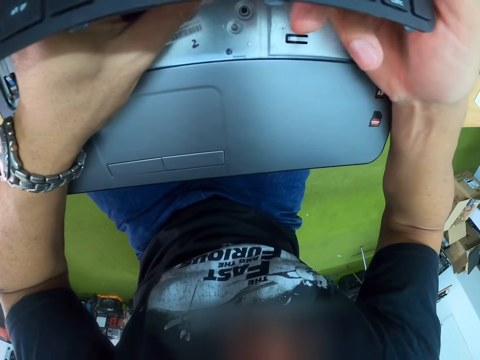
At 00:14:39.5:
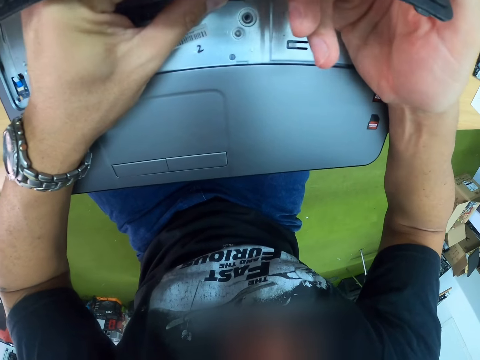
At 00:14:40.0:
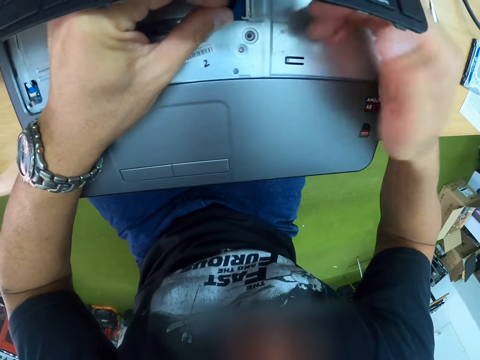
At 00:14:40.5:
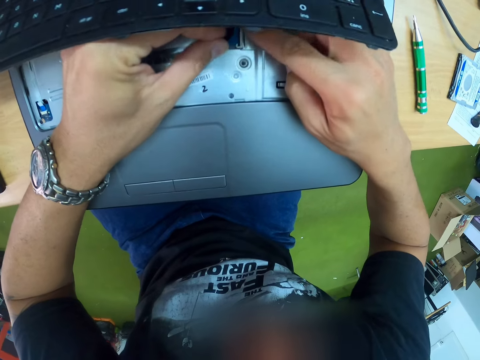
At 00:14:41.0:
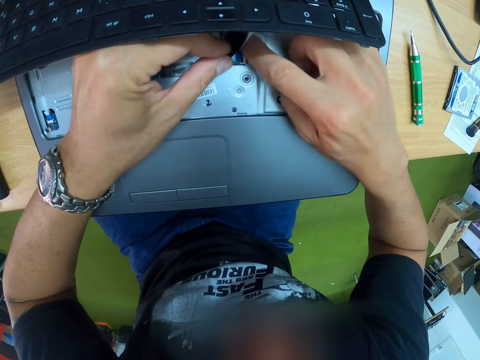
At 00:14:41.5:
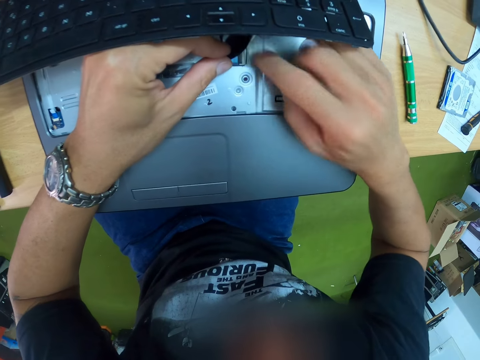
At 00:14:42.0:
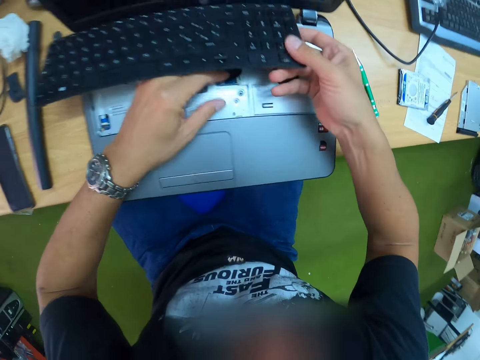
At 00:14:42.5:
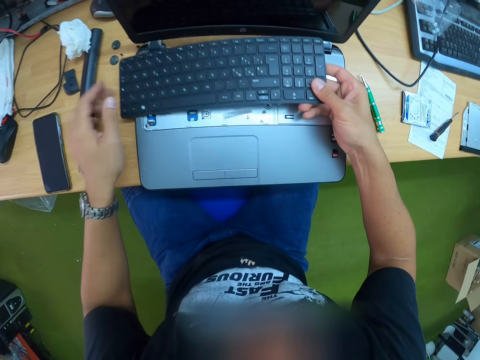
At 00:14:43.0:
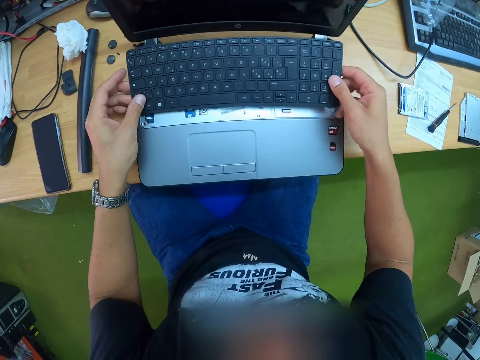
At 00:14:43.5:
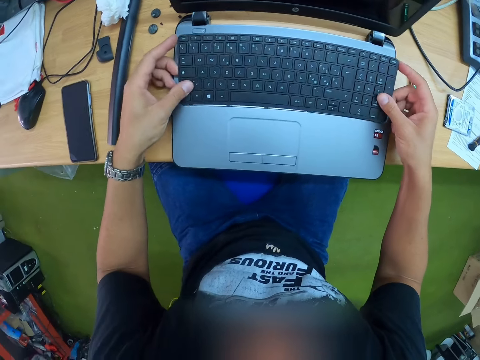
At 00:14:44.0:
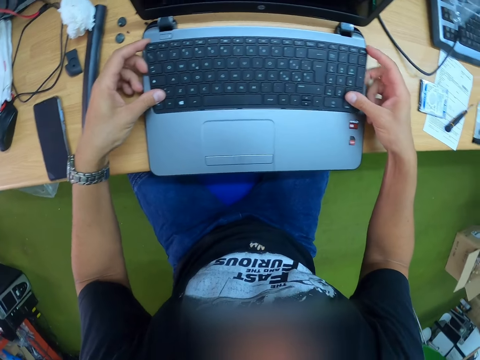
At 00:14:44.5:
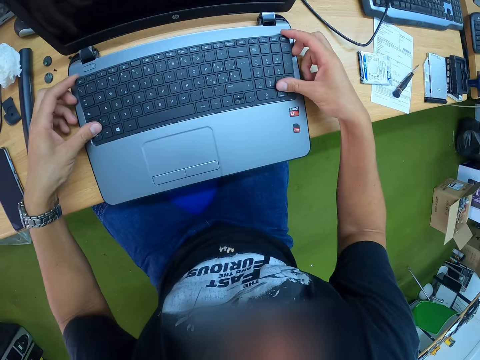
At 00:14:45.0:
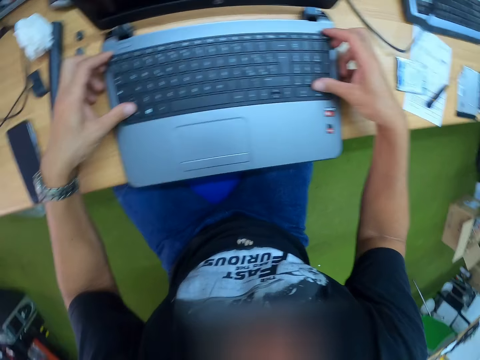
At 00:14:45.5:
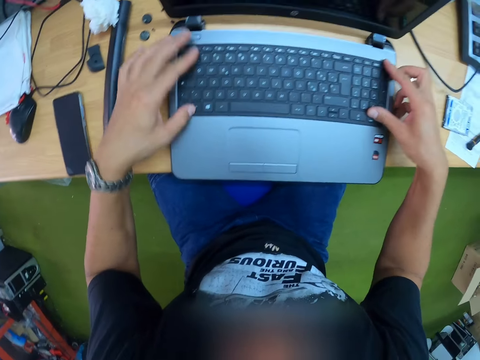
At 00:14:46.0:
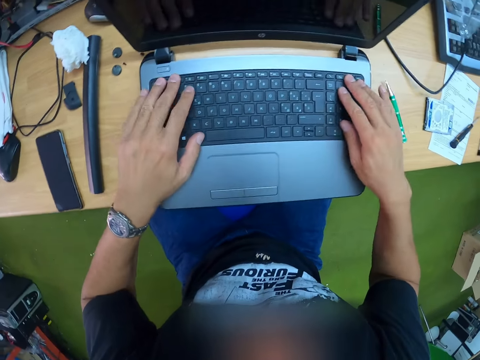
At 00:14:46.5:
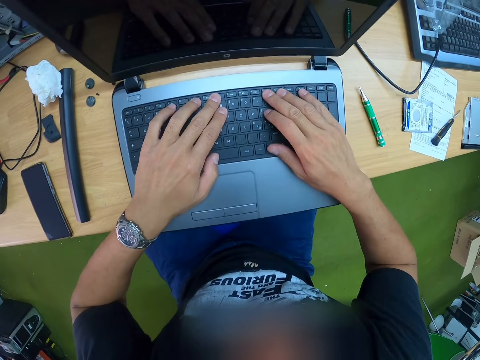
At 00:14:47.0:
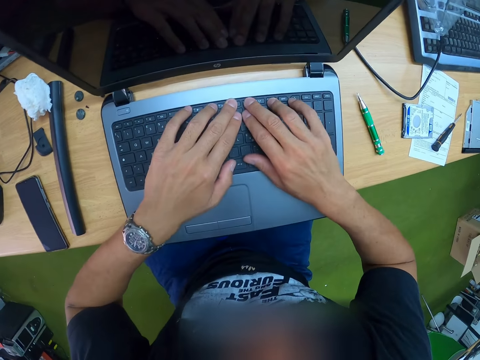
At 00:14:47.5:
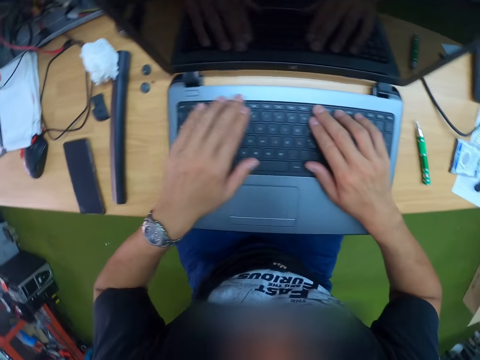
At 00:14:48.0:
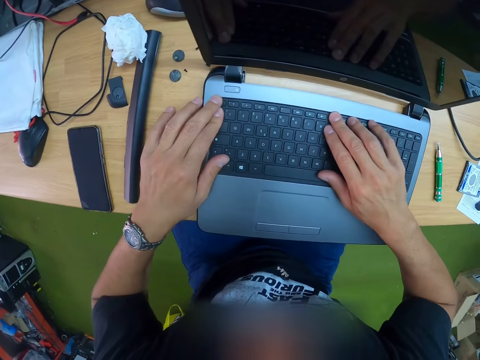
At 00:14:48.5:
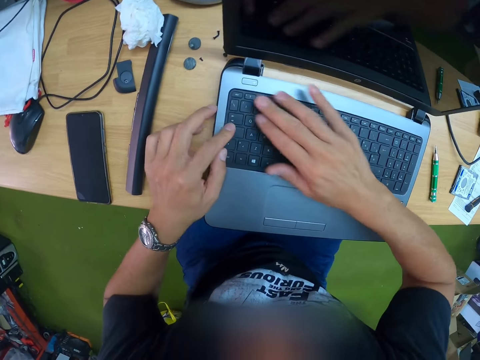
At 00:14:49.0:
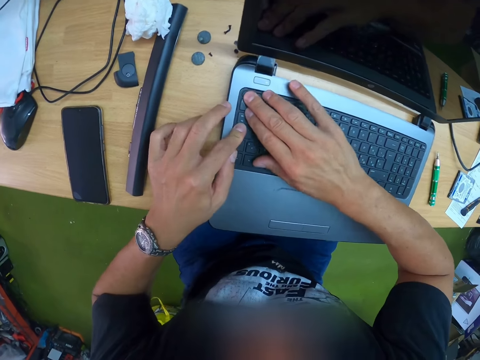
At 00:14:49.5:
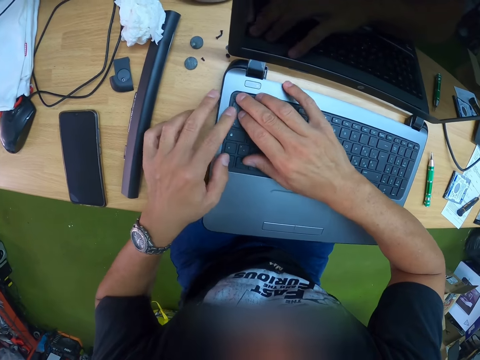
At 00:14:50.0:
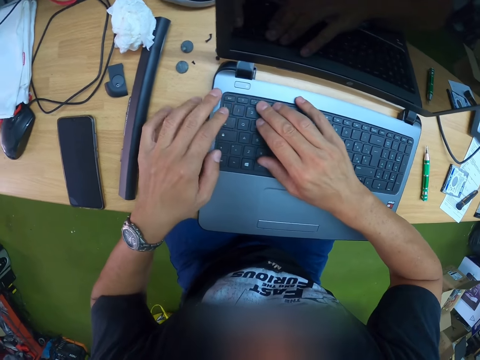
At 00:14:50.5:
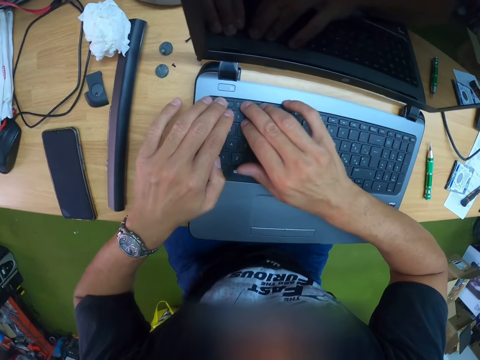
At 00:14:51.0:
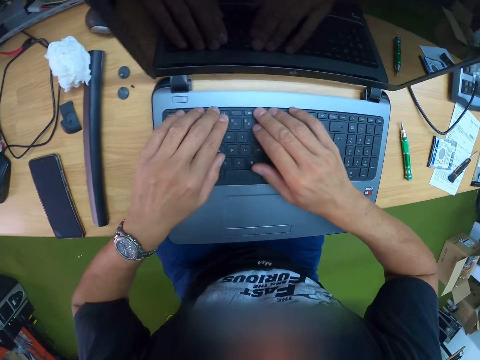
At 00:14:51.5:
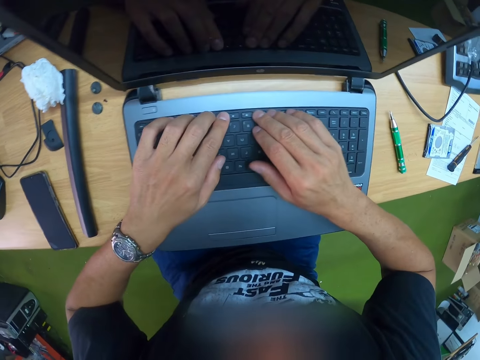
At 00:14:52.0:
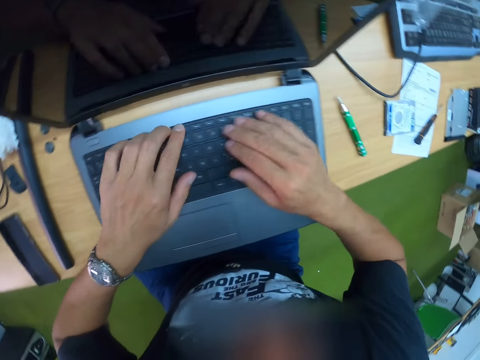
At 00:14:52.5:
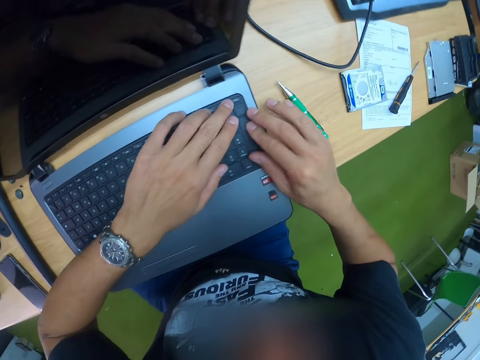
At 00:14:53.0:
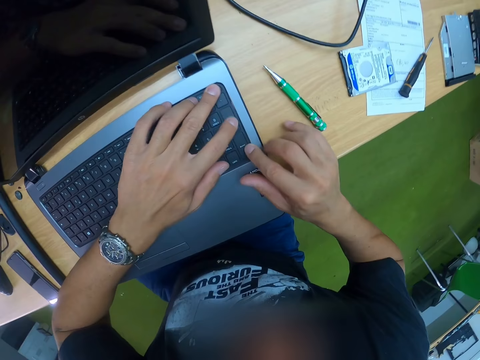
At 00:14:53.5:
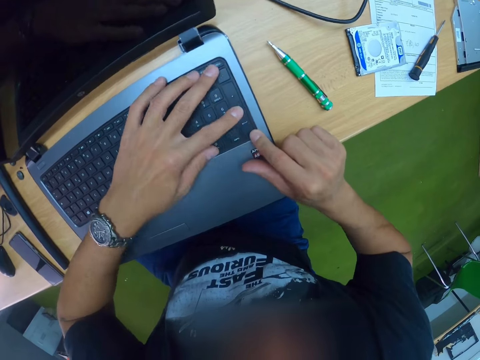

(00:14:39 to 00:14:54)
The camera wearer supports the keyboard clip with his right hand. He fixes the CPU. He fixes the keyboard in the laptop. He places the keyboard on the laptop with both hands. He presses down the keyboard with both hands.

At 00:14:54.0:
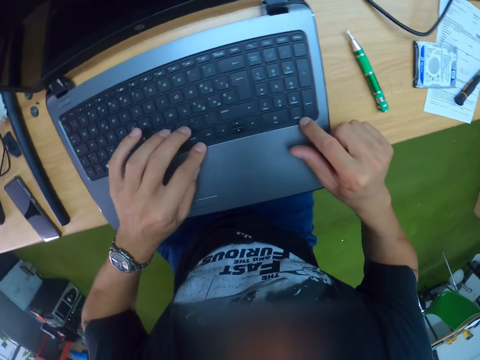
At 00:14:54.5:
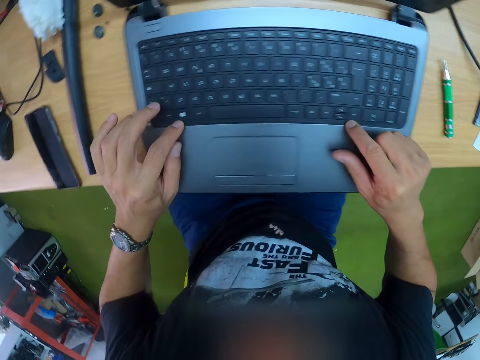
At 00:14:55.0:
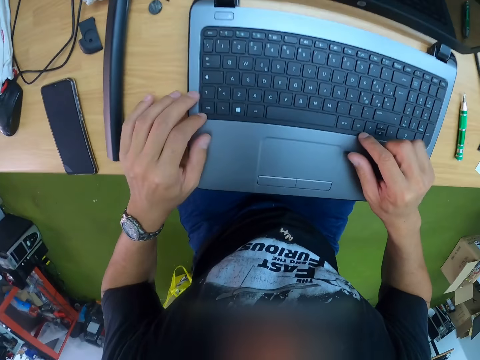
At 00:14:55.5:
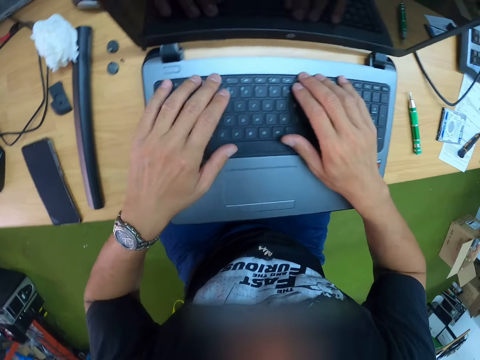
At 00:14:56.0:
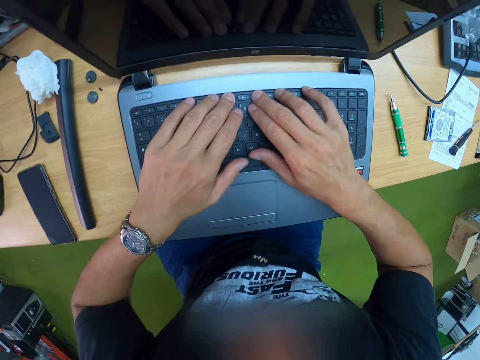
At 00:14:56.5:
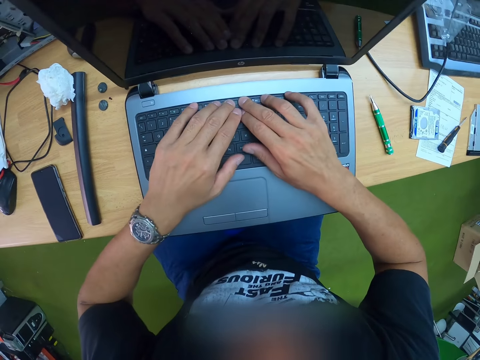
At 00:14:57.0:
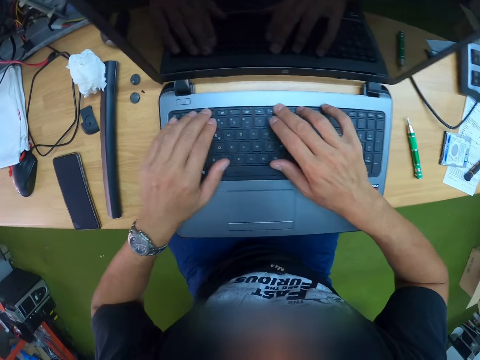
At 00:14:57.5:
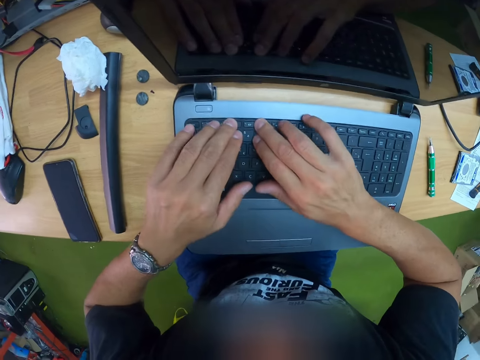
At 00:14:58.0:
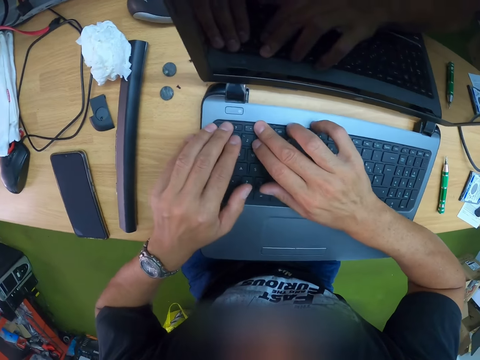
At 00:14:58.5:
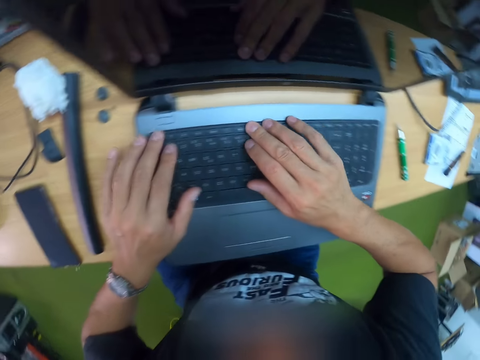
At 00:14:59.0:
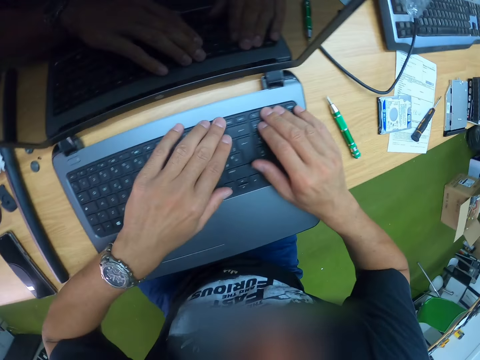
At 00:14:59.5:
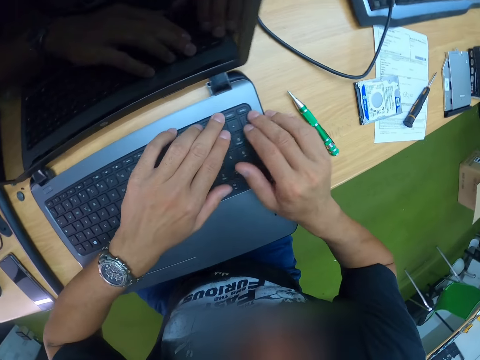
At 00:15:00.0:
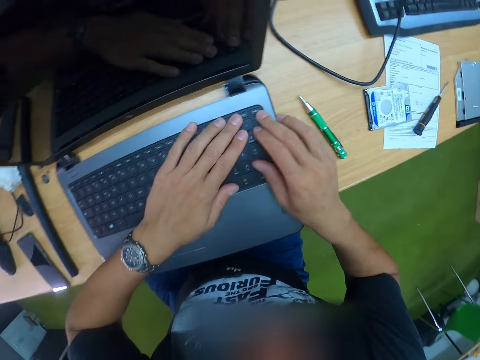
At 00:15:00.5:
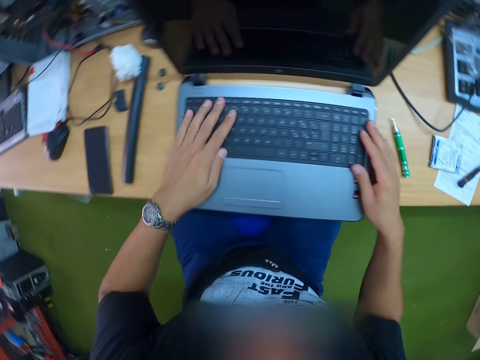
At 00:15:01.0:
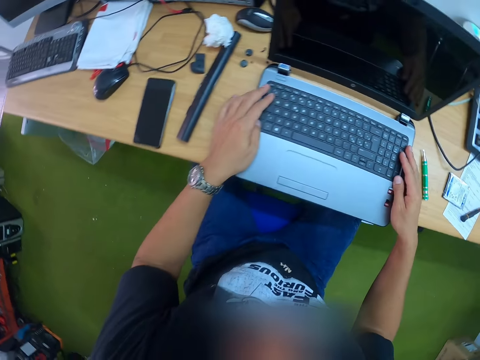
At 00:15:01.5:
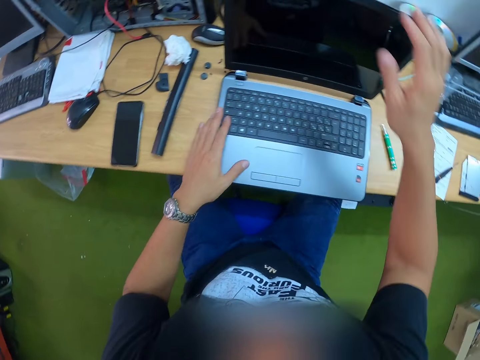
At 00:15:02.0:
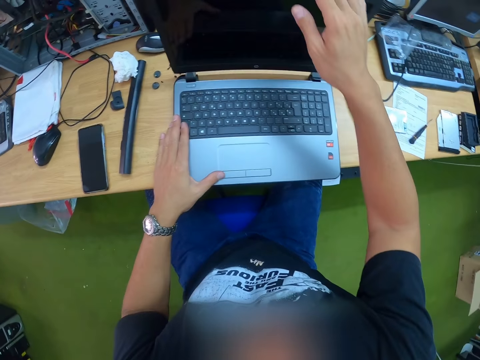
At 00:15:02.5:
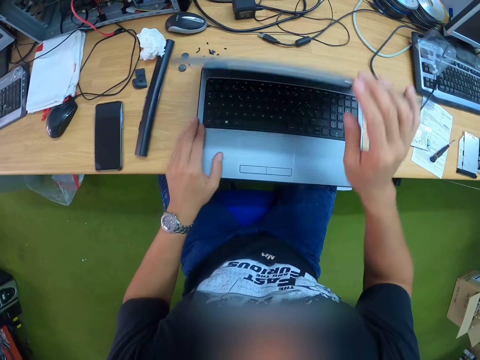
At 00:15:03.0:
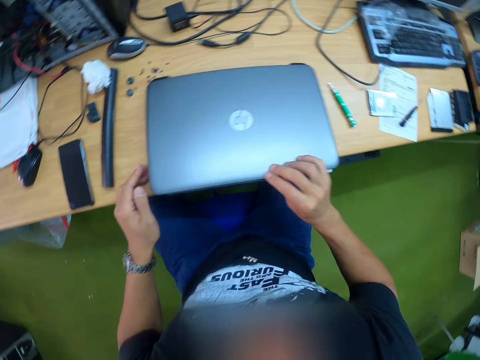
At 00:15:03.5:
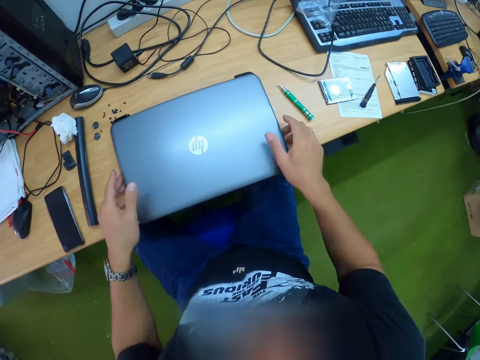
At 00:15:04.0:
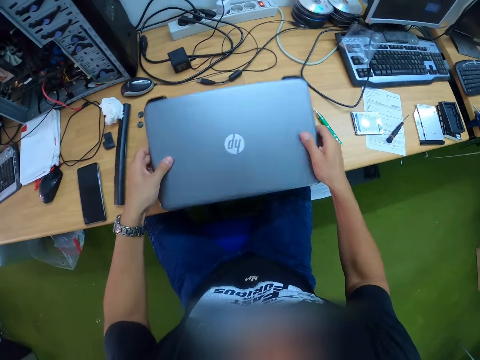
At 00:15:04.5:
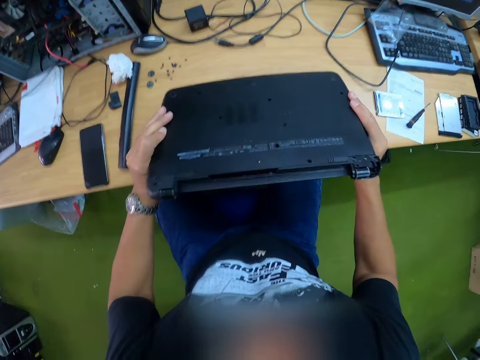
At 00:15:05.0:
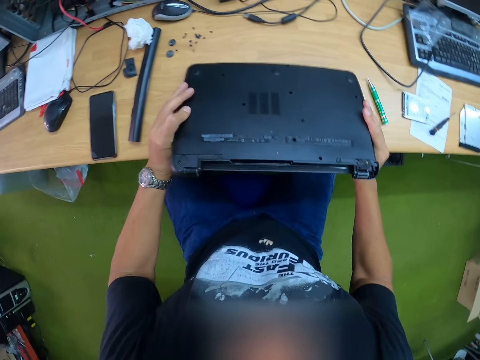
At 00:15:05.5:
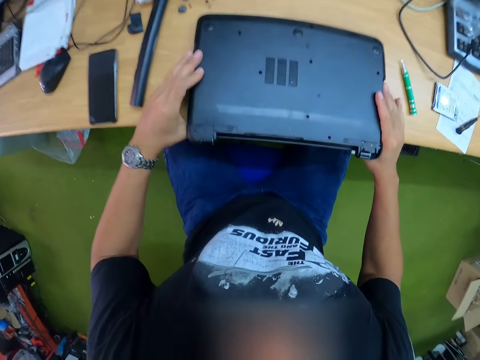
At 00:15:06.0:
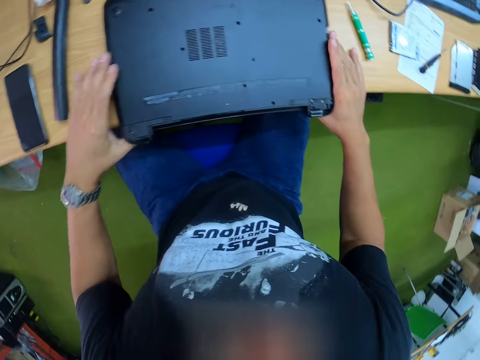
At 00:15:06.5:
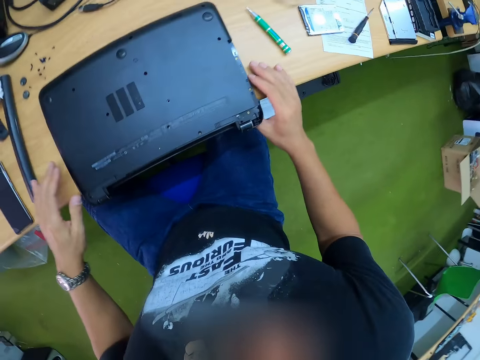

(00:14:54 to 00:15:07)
The camera wearer closes the laptop with his right hand. He flips the laptop with both hands. He places the laptop on the table with his hands.
